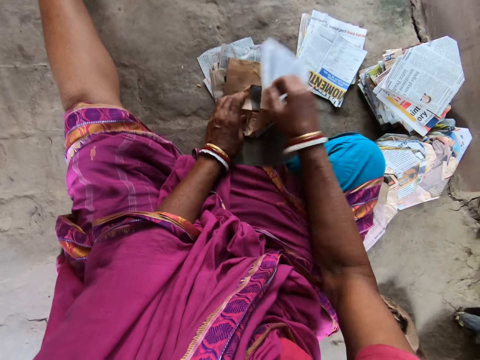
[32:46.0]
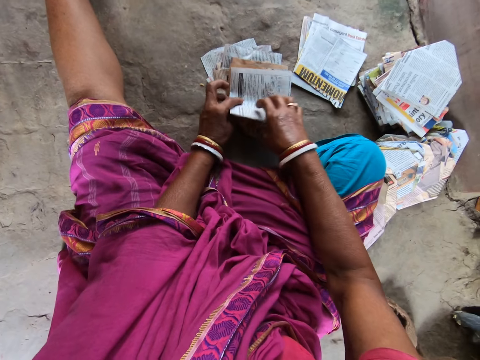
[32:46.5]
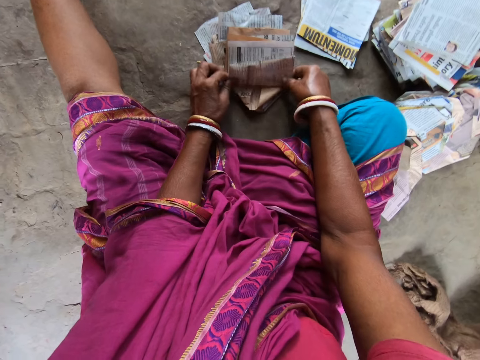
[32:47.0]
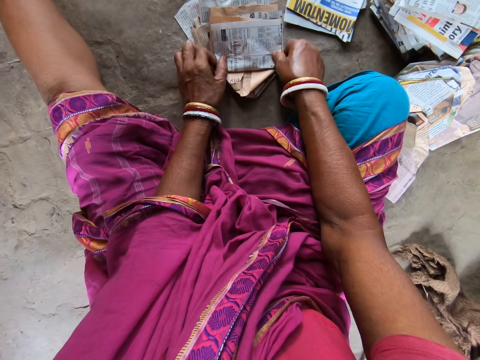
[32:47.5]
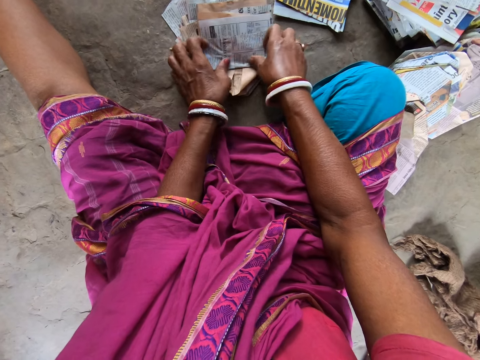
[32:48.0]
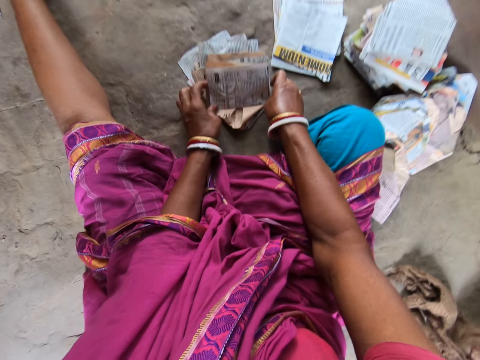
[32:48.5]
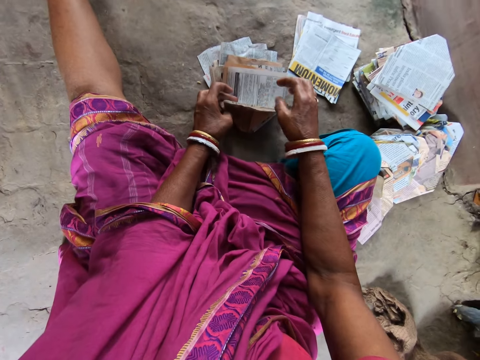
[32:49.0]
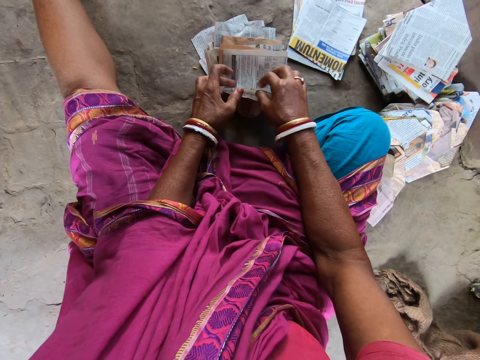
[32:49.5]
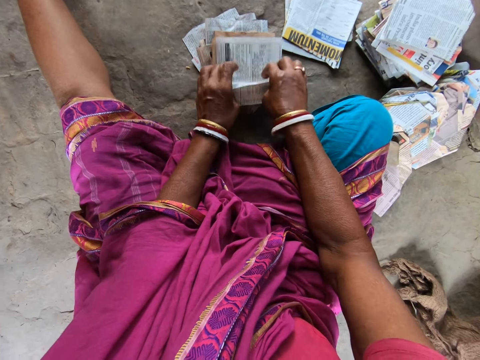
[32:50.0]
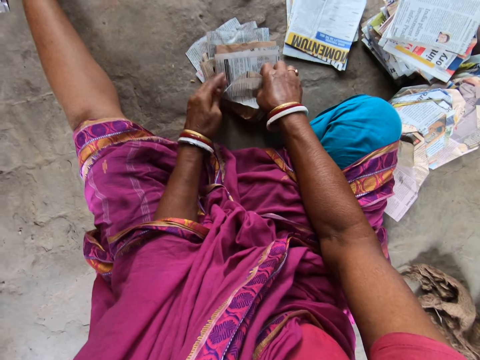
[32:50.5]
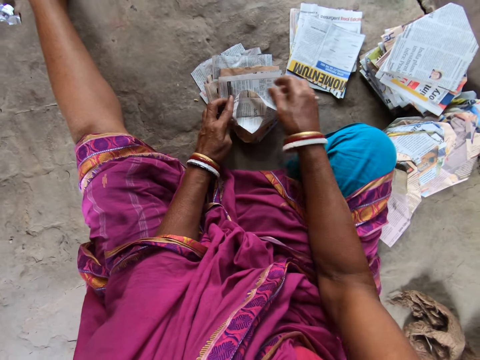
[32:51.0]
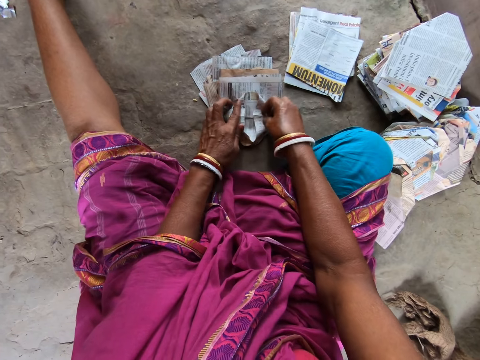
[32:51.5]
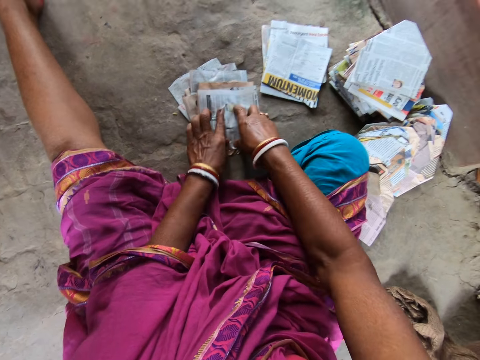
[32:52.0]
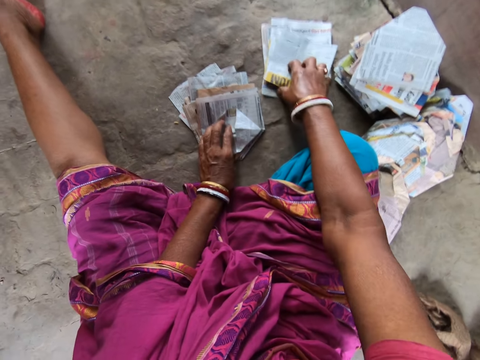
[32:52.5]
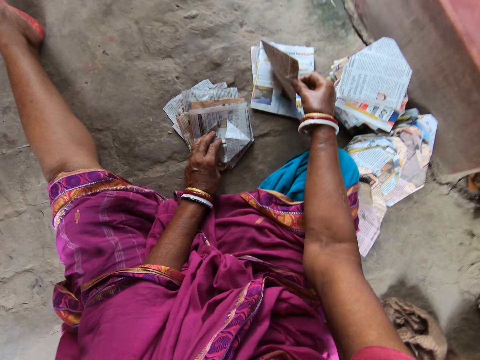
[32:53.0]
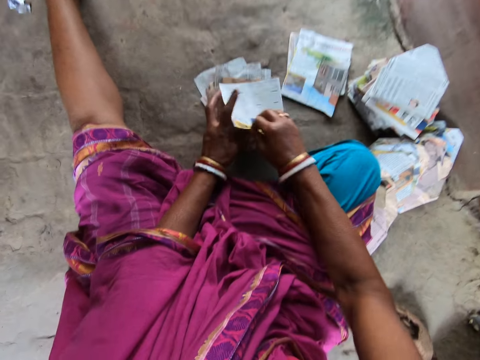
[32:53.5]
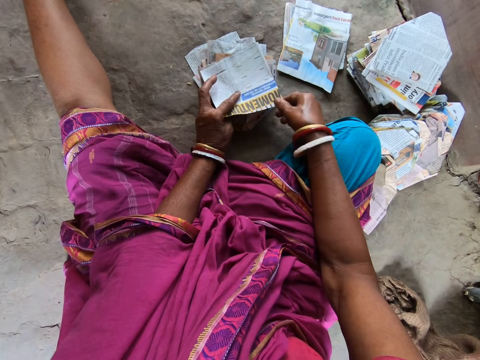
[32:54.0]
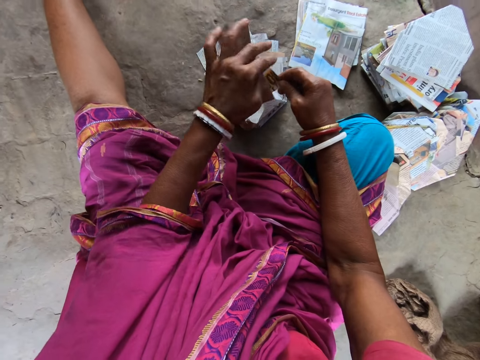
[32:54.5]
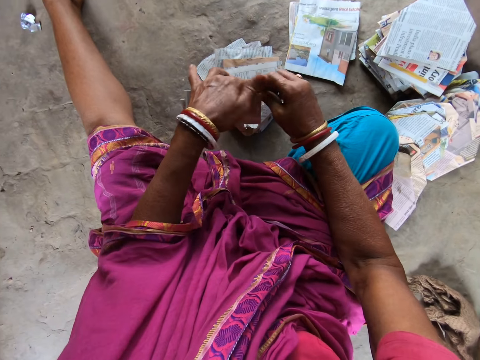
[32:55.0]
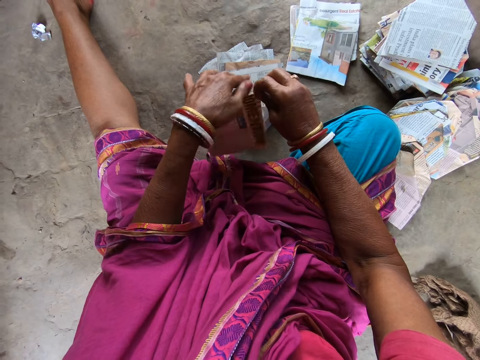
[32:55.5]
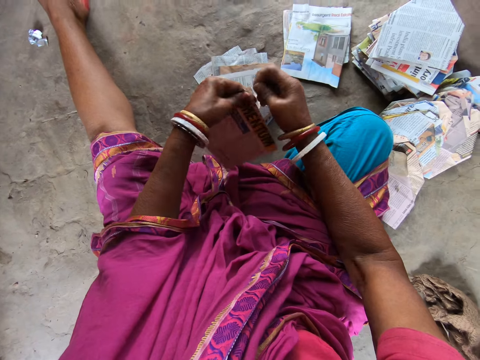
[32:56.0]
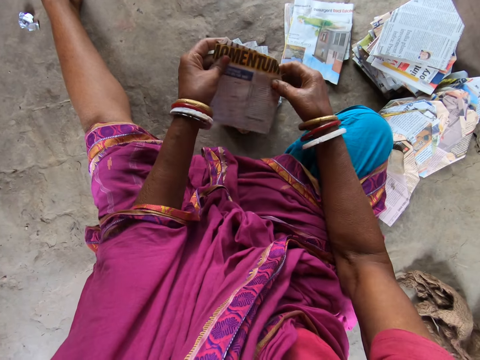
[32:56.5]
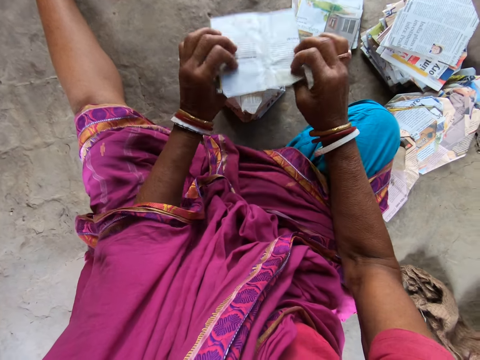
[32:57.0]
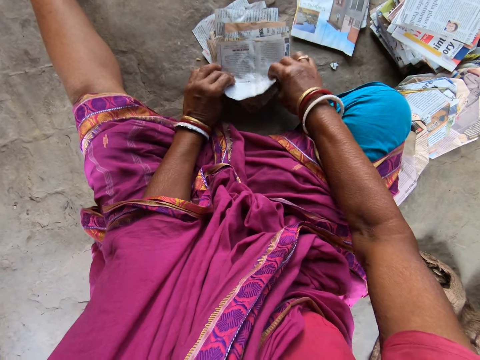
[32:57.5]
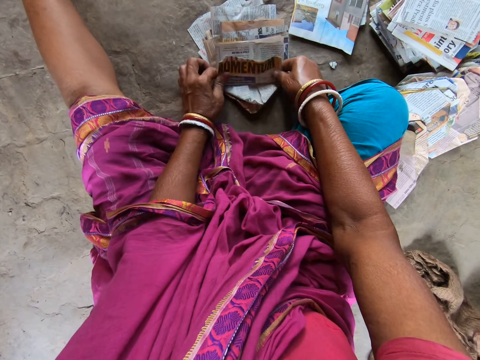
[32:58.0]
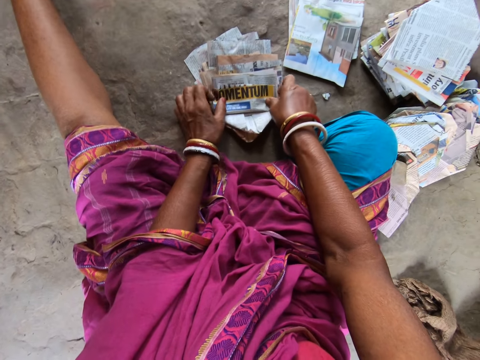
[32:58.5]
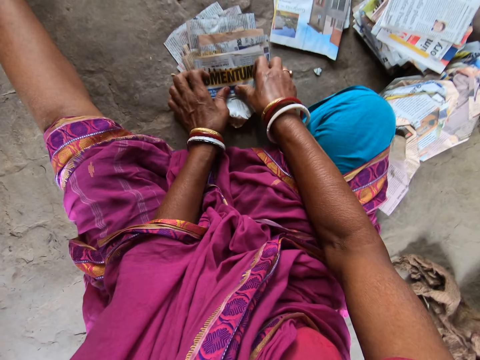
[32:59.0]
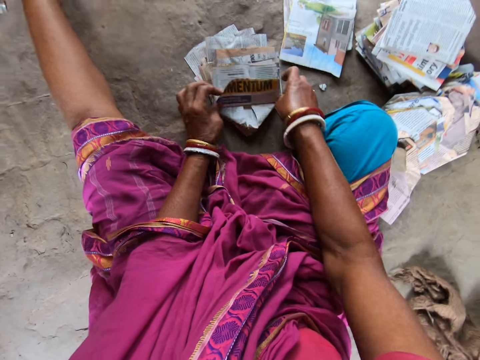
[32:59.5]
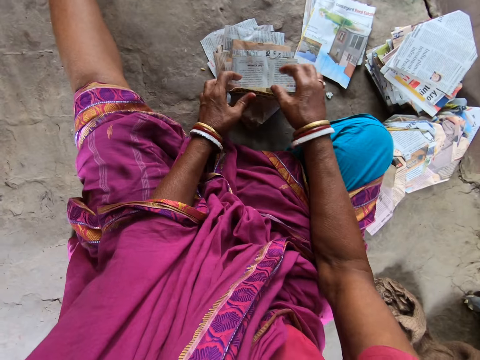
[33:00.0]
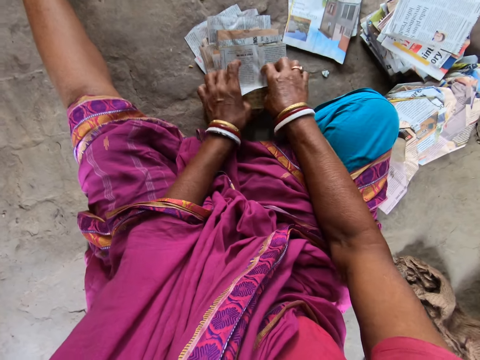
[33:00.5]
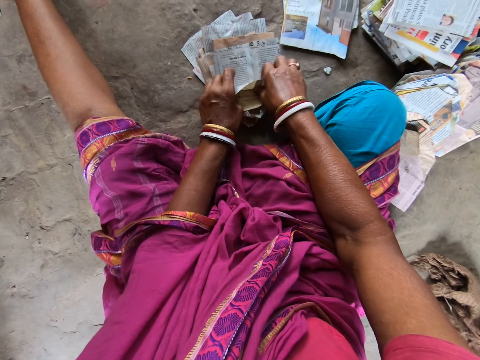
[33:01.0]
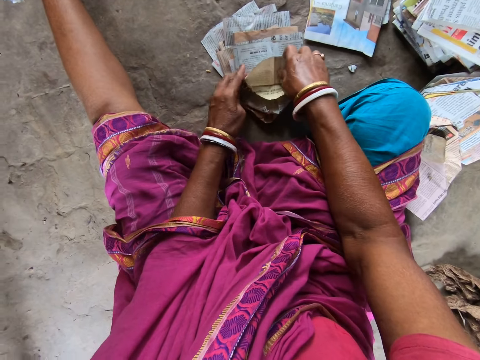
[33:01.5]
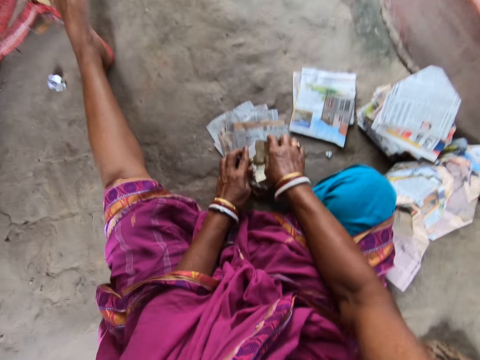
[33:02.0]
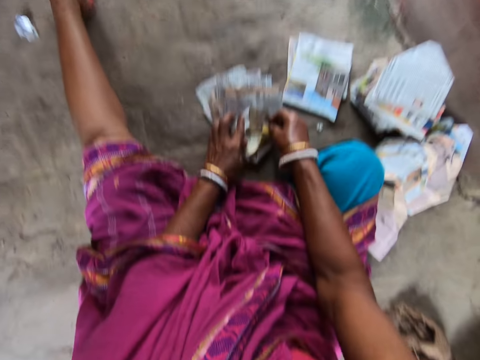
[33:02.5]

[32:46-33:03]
The camera wearer places the piece of newspaper in her right hand on the pieces of newspaper on the ground. She folds the piece of newspaper on the ground with both hands. A person speaks to the camera wearer. The camera wearer speaks to the person. She takes a piece of newspaper from the ground with her right hand. She passes the piece of paper from her right hand to her left hand. She speaks to the person. She holds the piece of newspaper in both hands. She tears a piece of the piece of newspaper in her left hand with her right hand. She throws the piece of newspaper in her right hand on the ground. She holds the piece of newspaper with both hands. She places the piece of newspaper in both hands on the pieces of newspaper on the ground. She folds the piece of newspaper on the ground with both hands. The person speaks to the camera wearer.

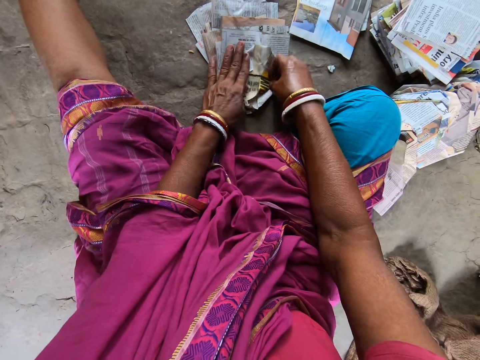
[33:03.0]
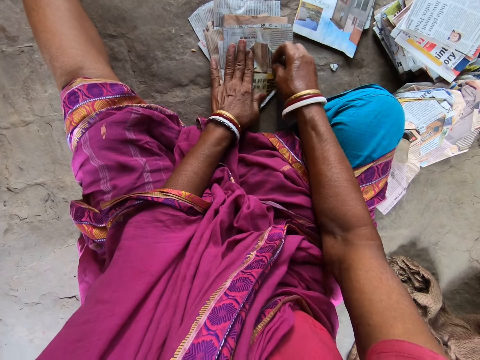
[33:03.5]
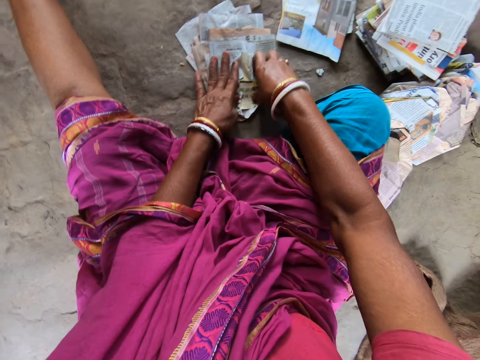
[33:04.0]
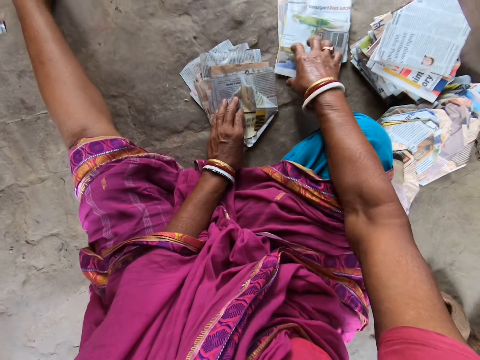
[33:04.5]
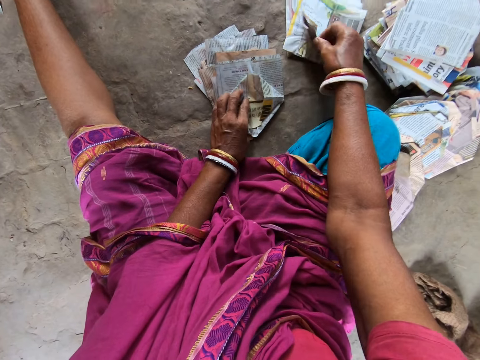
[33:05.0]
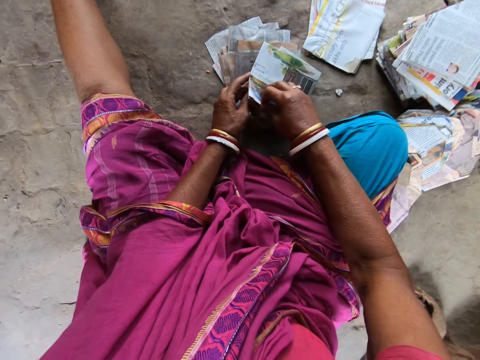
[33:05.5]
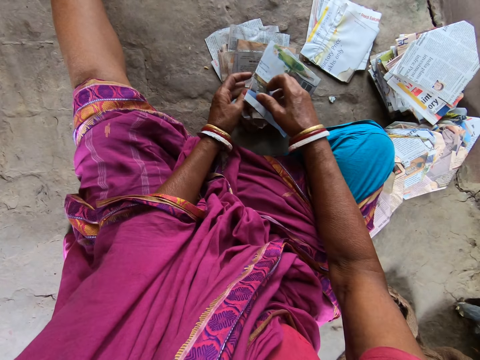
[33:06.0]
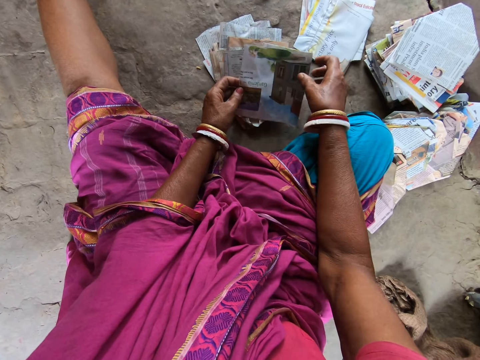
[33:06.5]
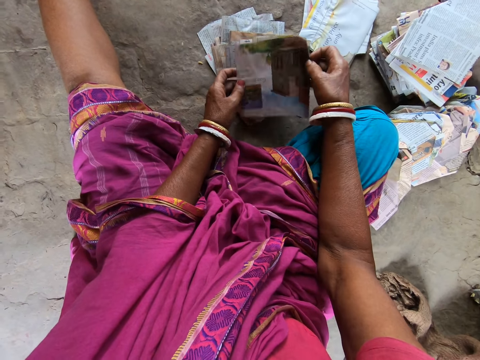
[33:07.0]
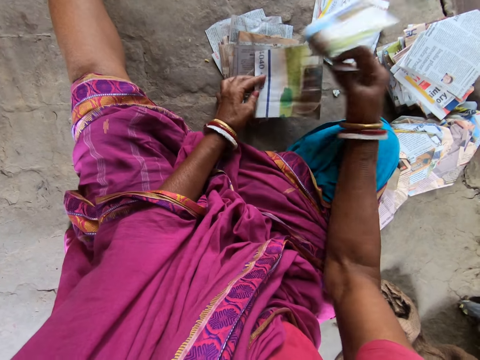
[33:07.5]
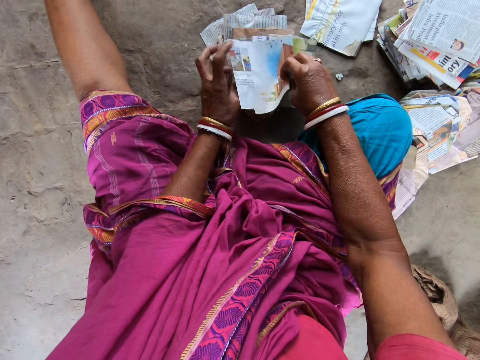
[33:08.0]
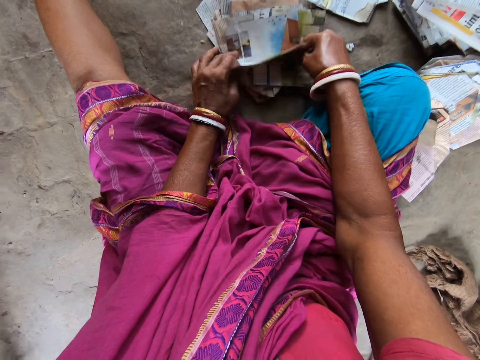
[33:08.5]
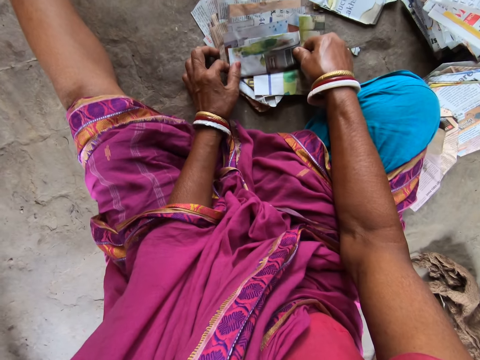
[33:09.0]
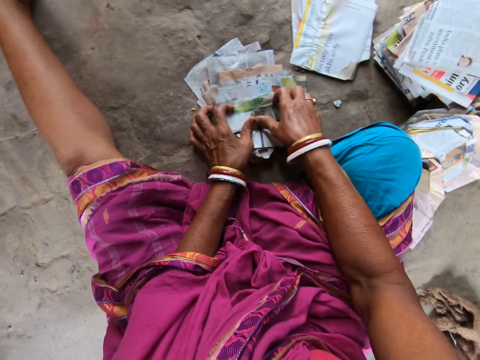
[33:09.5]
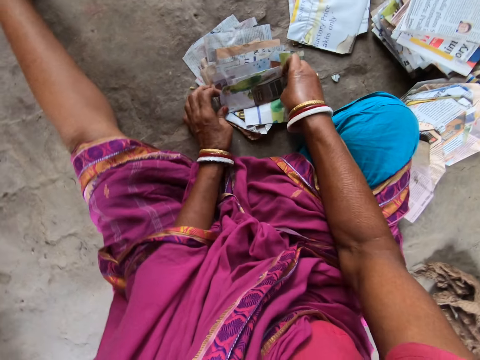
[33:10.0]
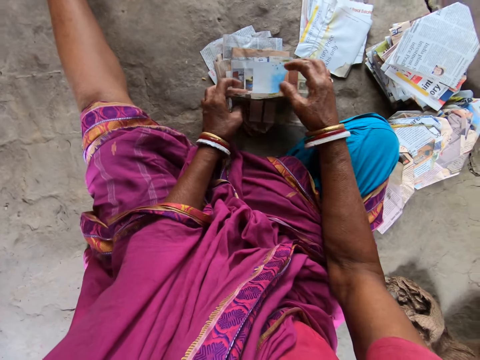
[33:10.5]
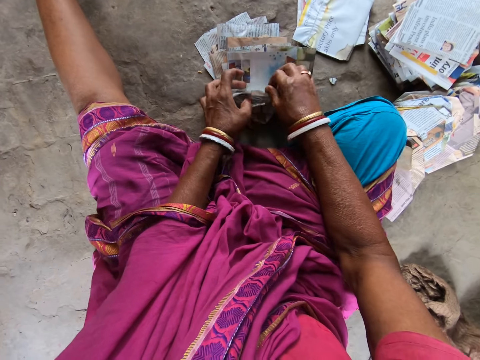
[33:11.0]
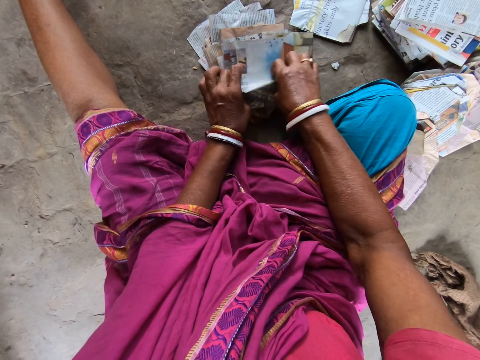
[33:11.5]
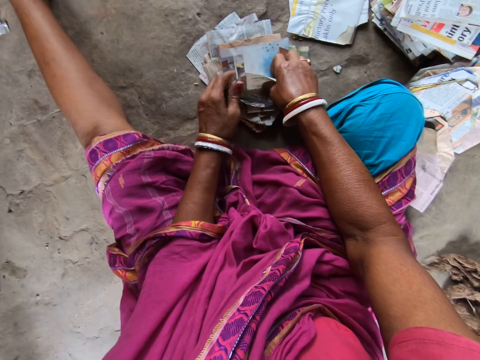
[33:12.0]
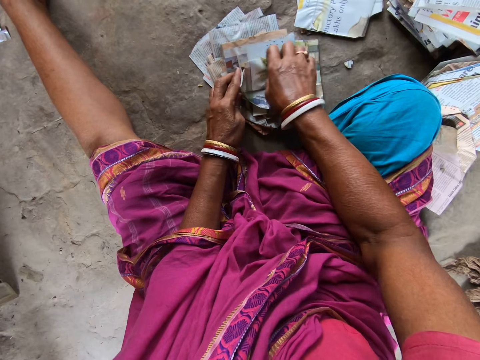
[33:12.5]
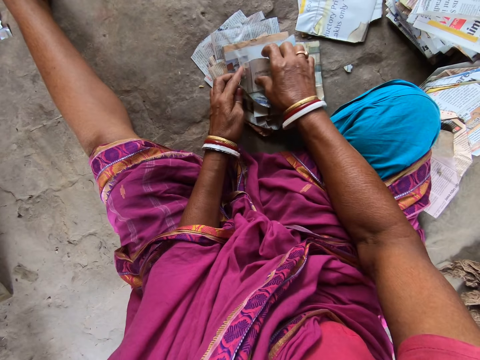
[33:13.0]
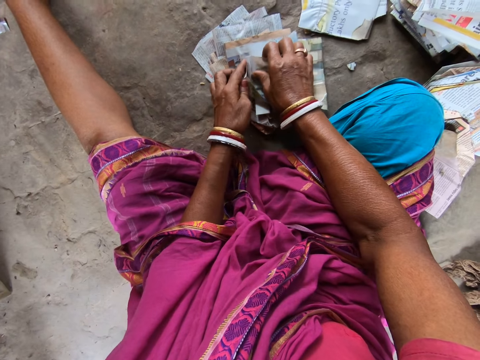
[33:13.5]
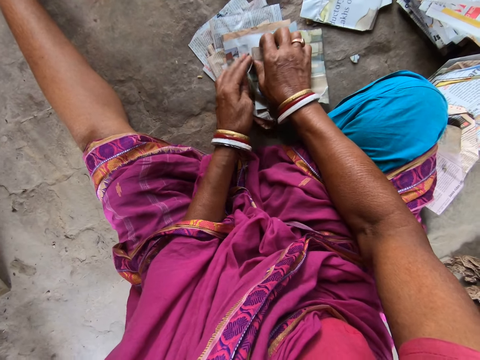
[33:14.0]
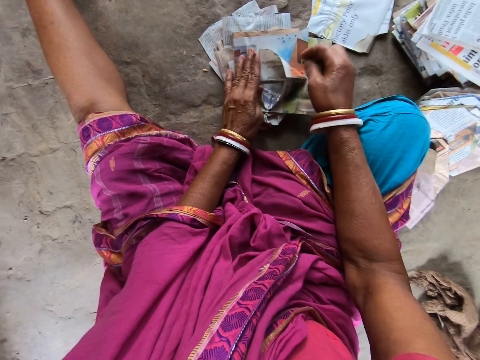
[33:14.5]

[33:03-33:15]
The camera wearer takes some pieces of newspaper from the ground with her right hand. She places the pieces of newspaper in her right hand on the pieces of newspaper on the ground. She separates the pieces of newspaper on the ground with both hands. She turns the piece of newspaper in her right hand. She folds the piece of newspaper on the ground with both hands.
